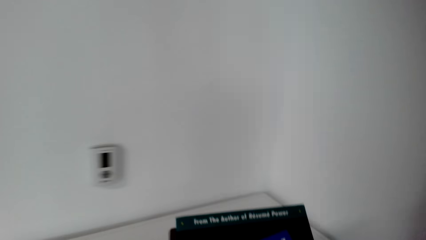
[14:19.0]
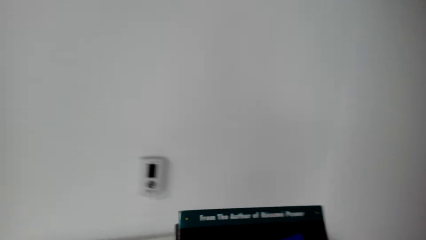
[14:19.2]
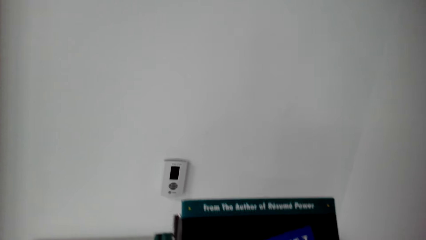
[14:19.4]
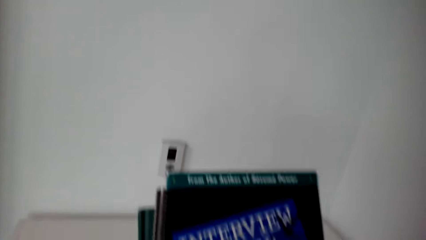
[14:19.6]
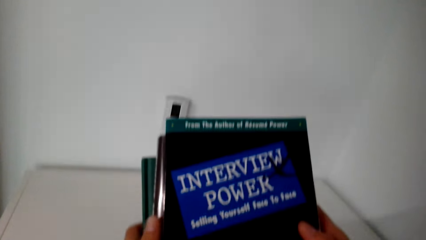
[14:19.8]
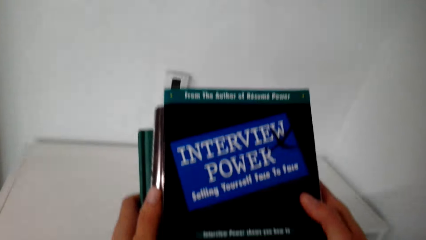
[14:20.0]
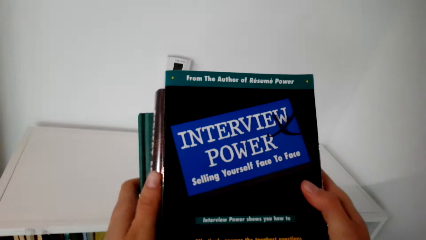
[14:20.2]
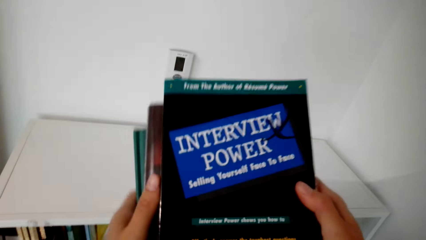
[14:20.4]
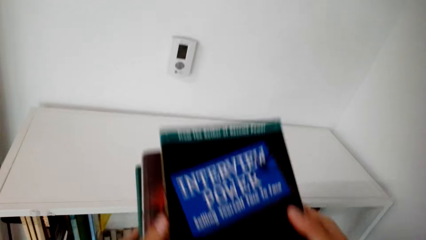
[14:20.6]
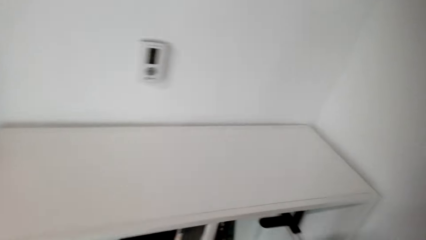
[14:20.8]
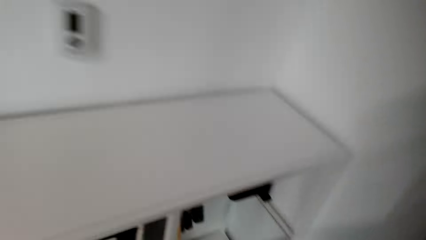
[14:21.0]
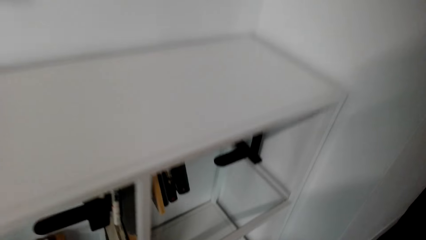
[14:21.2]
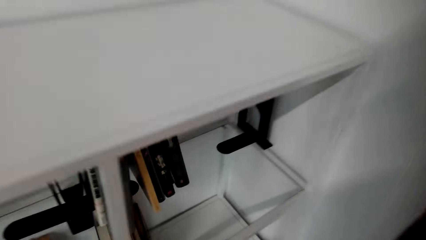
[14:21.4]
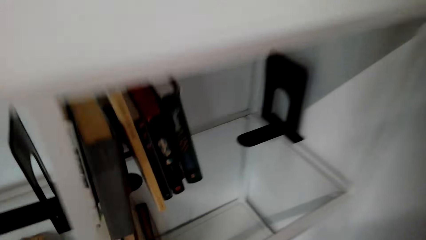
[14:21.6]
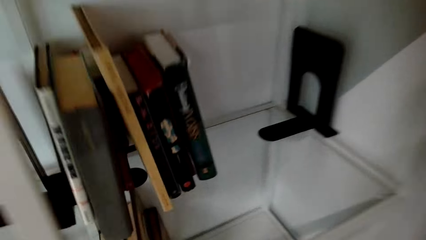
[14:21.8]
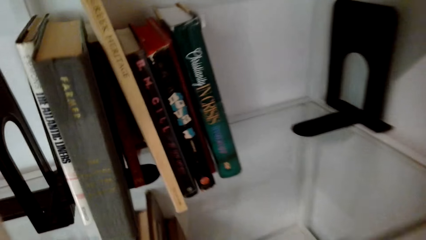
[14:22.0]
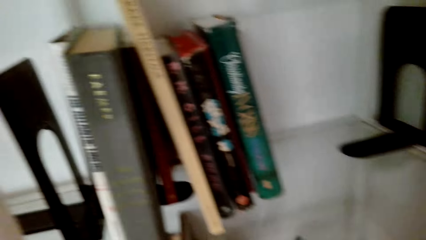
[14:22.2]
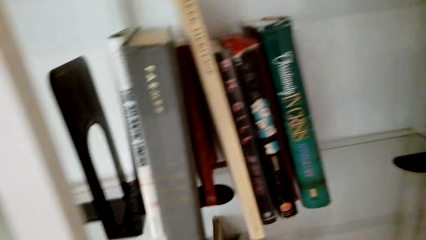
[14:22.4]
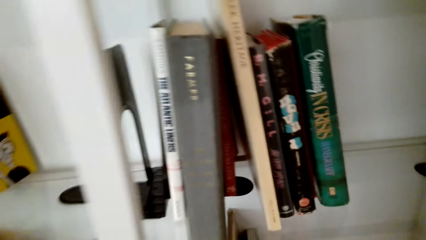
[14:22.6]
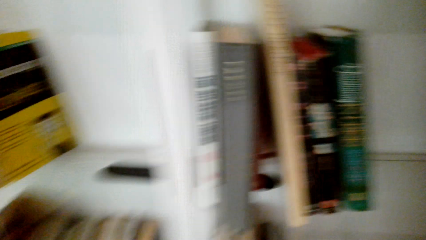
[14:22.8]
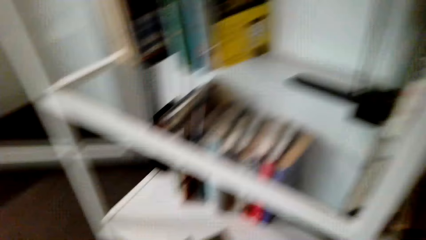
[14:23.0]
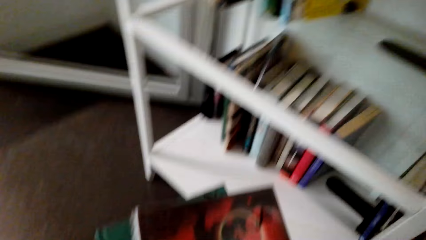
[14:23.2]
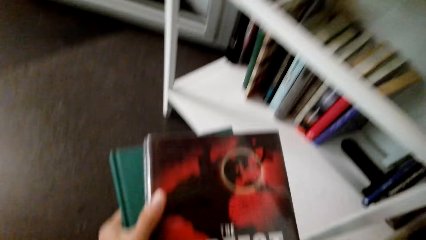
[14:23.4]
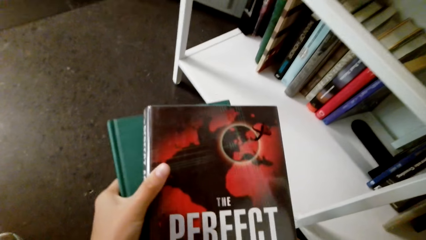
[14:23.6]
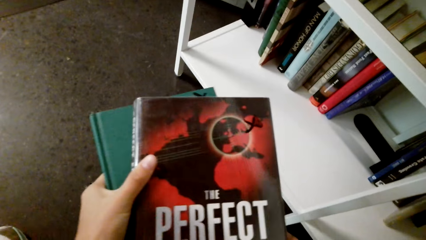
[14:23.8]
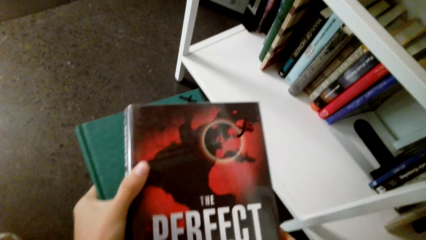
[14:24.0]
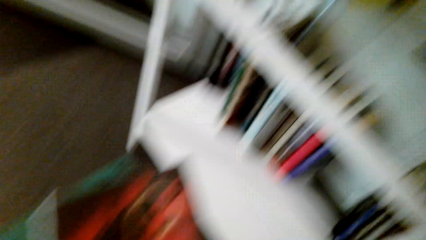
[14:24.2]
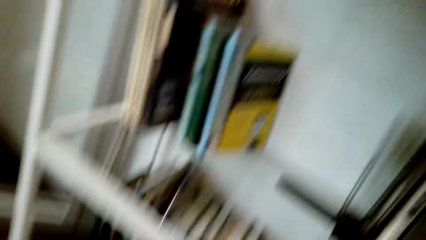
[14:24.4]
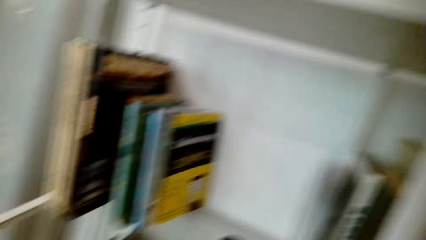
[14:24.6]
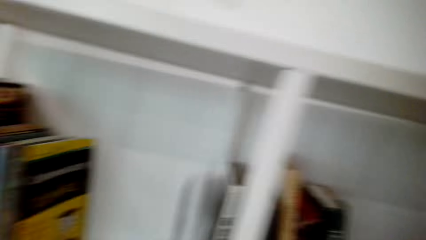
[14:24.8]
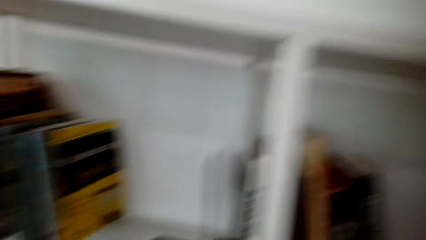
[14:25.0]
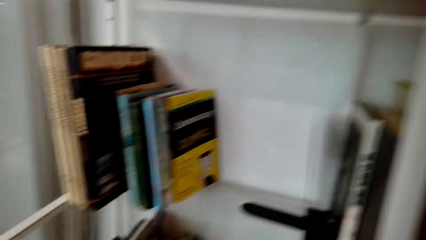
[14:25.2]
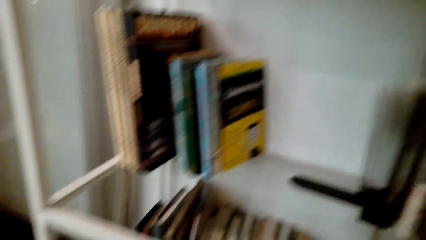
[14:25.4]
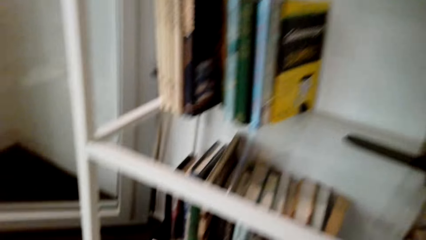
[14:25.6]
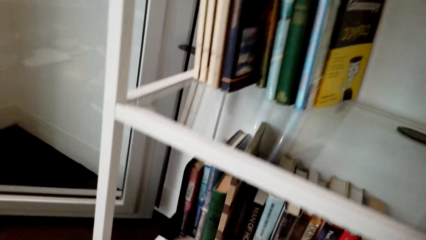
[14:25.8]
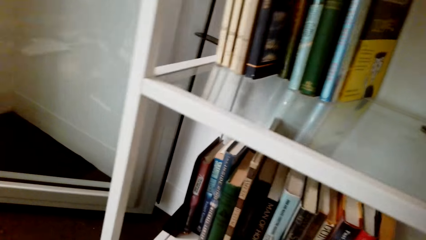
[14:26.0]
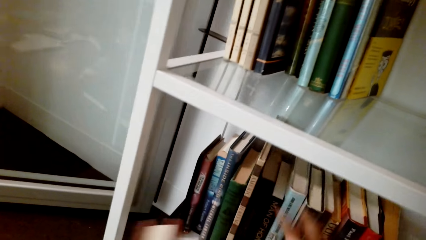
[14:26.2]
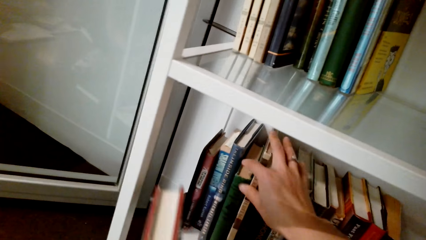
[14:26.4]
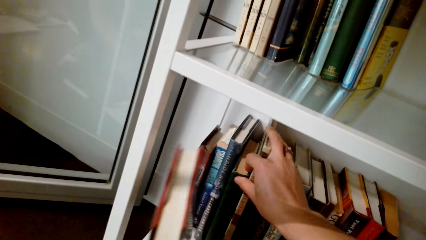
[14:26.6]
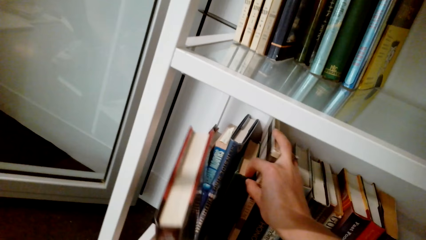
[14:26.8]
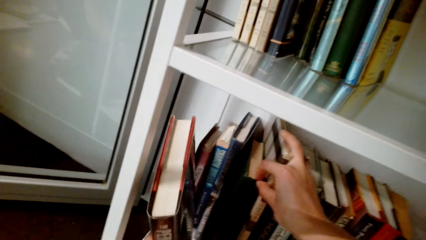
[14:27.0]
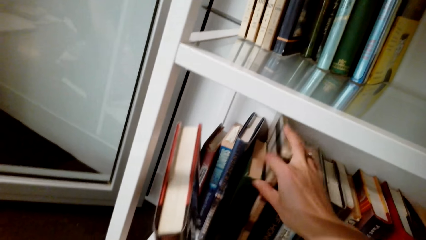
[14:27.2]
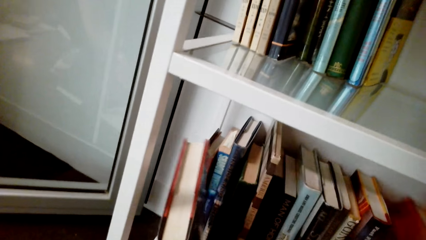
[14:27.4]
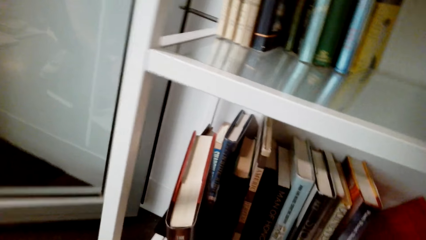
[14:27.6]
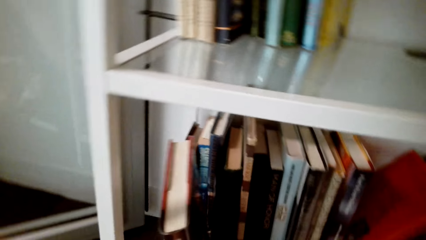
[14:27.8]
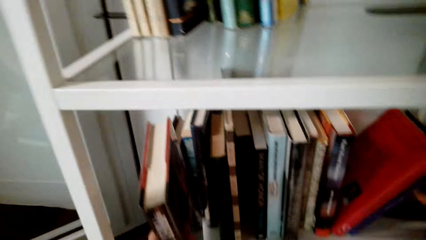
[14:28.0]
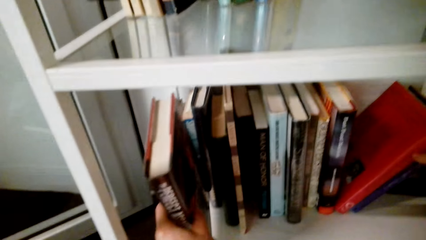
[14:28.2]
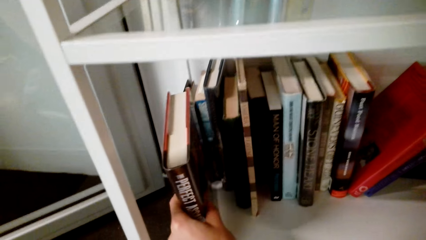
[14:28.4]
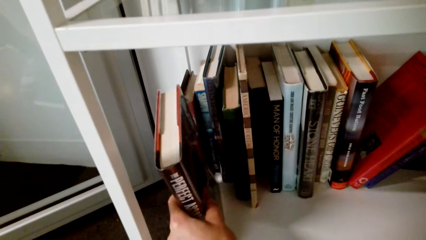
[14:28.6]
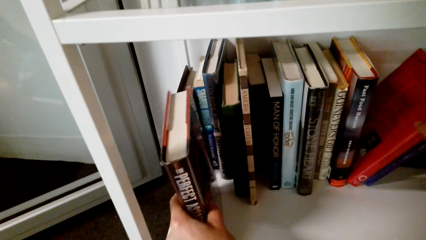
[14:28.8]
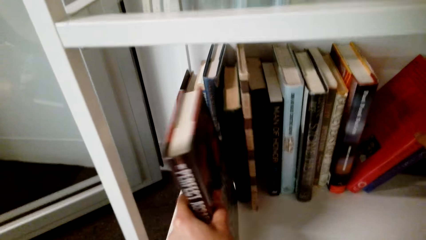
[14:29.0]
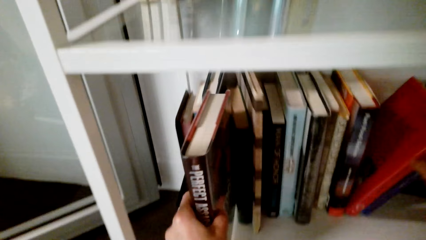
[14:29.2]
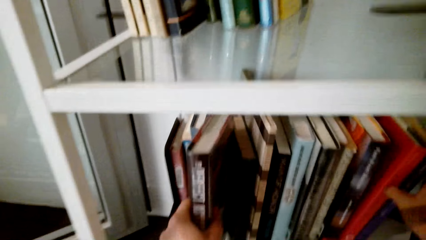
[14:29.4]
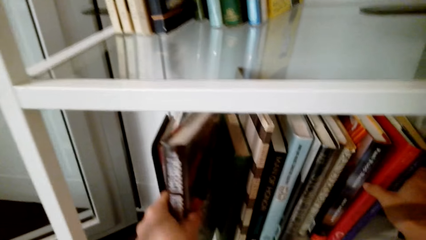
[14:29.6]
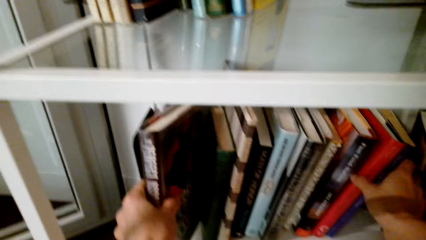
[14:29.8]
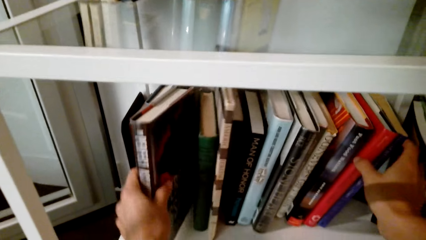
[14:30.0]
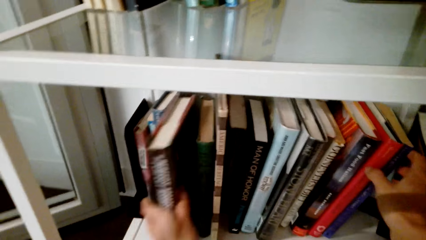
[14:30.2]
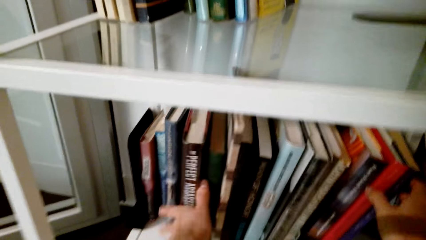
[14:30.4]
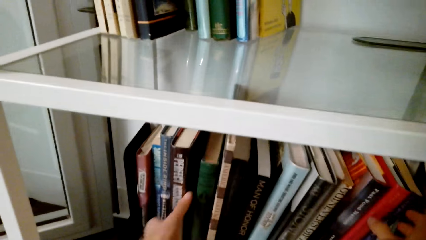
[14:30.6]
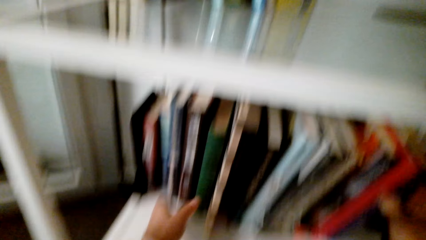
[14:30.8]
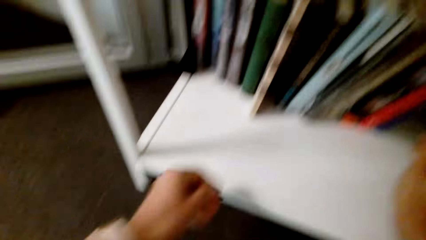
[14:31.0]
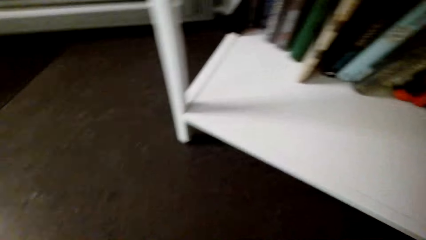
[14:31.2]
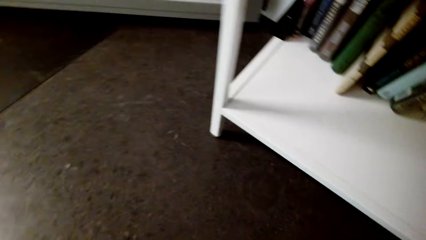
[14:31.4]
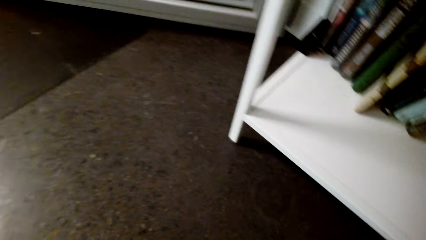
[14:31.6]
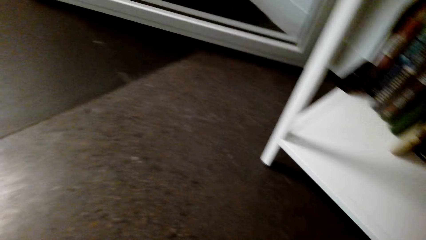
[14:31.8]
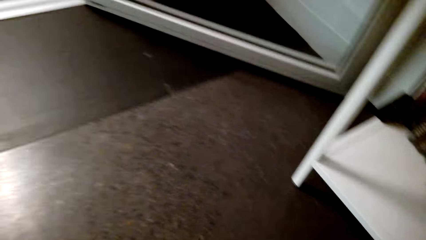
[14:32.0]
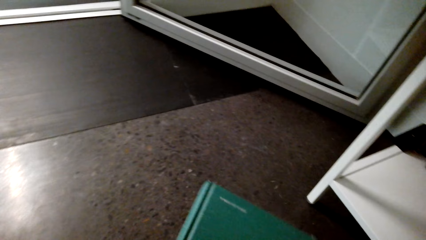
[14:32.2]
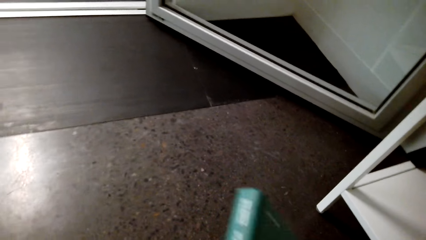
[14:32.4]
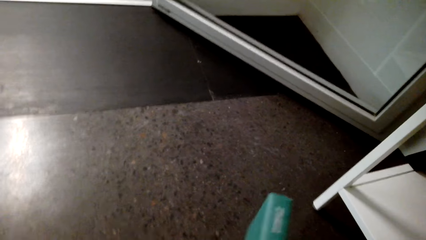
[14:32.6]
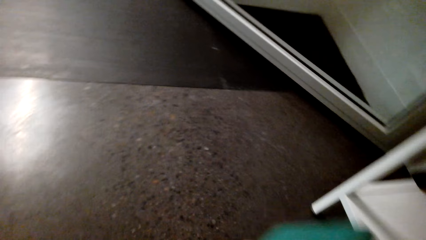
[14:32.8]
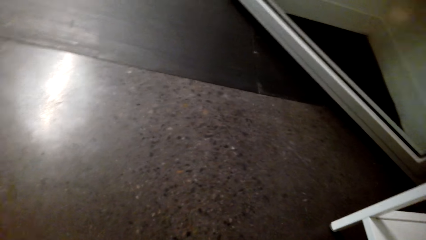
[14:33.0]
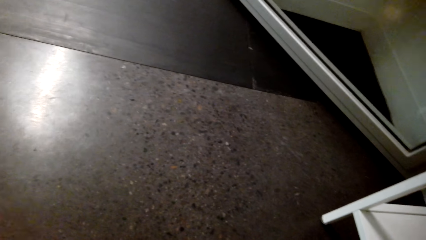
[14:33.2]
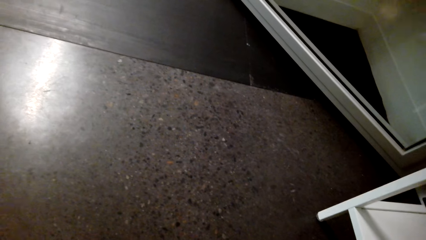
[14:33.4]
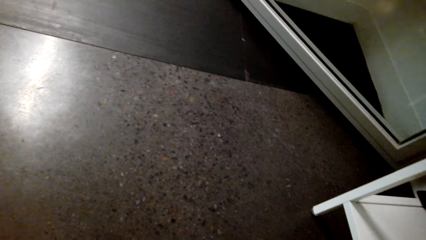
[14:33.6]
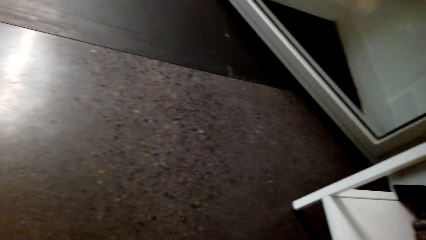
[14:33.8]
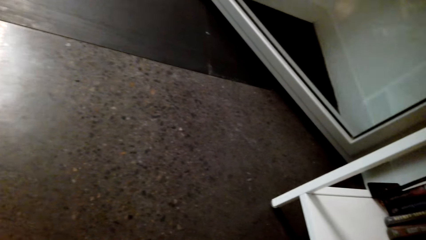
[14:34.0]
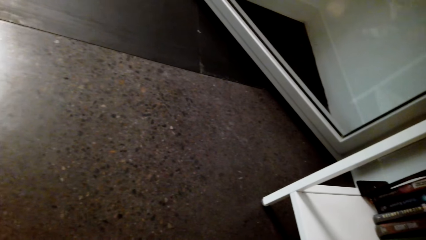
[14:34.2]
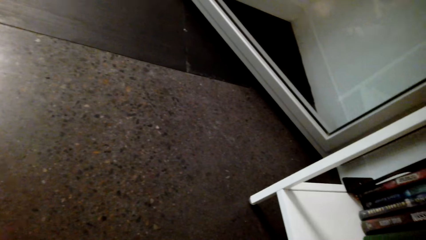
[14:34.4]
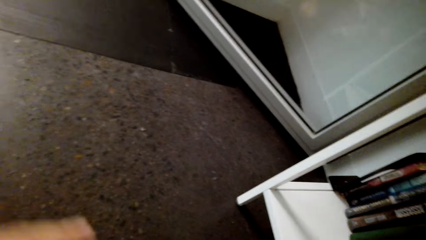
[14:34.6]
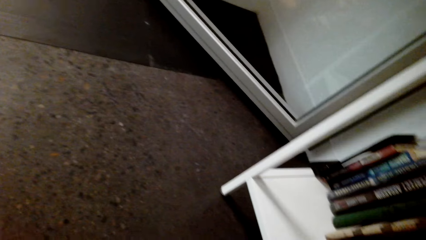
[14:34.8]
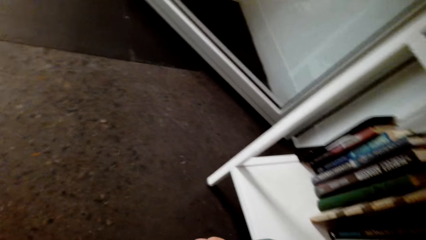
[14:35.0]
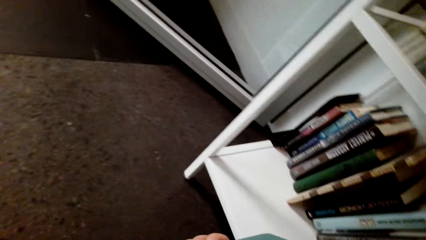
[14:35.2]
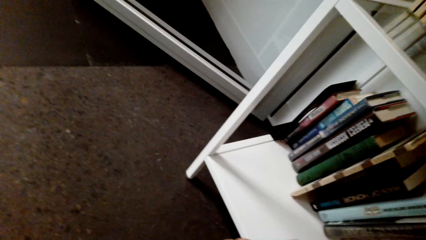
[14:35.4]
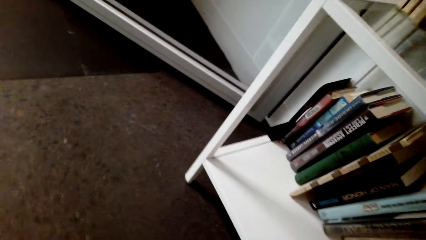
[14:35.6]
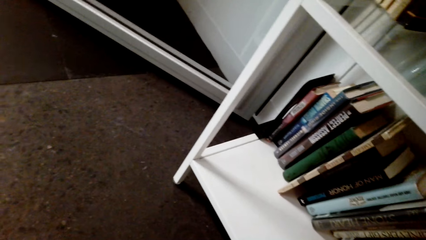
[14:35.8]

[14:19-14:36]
The camera wearer holds a book. They put the books on the shelf. They read the book cover. They open between the books on the bookshelf. They insert the book between other books.
